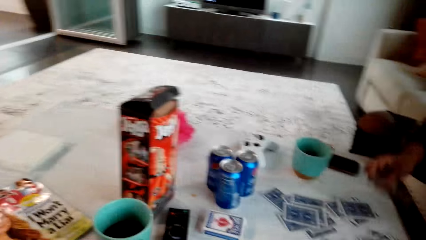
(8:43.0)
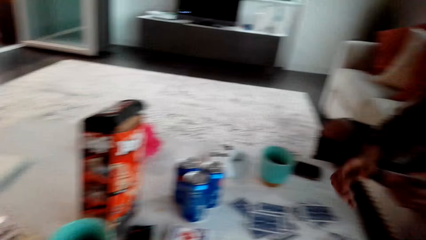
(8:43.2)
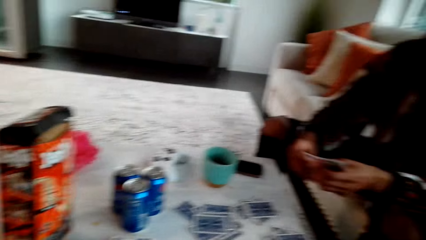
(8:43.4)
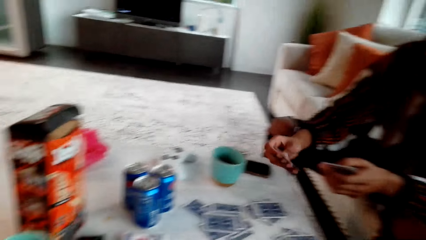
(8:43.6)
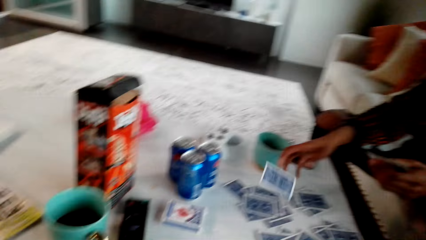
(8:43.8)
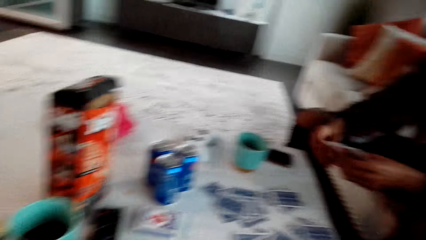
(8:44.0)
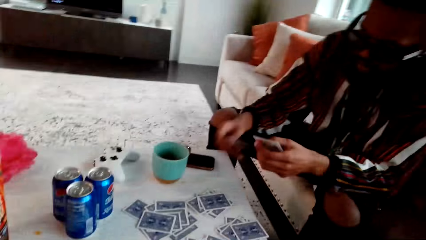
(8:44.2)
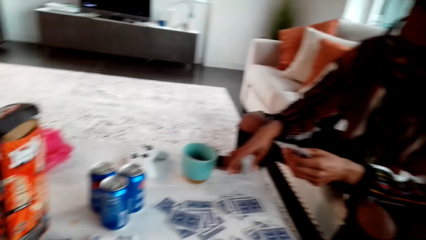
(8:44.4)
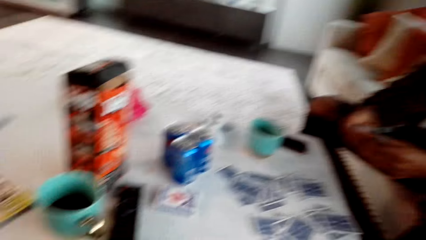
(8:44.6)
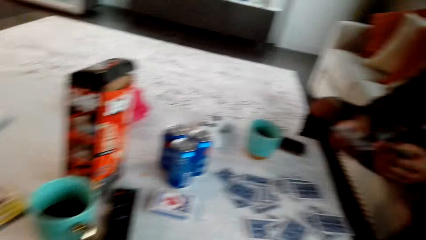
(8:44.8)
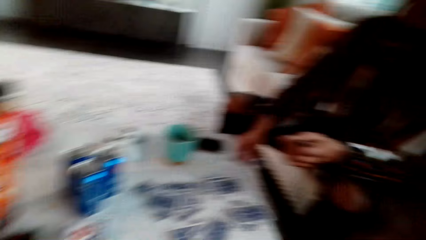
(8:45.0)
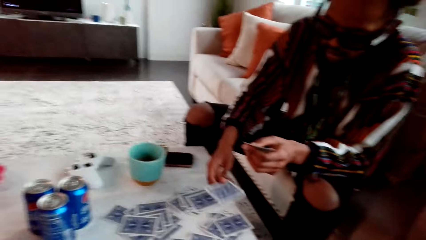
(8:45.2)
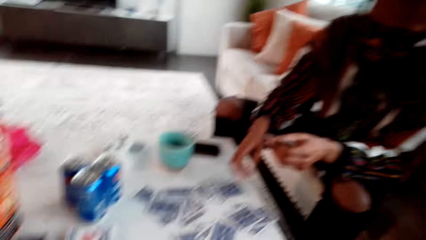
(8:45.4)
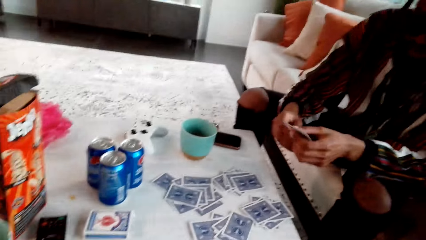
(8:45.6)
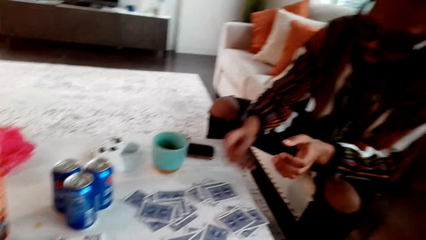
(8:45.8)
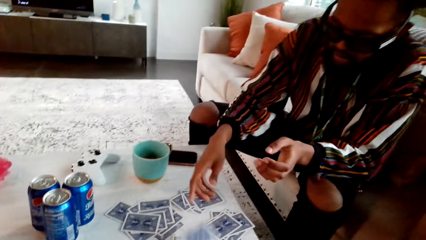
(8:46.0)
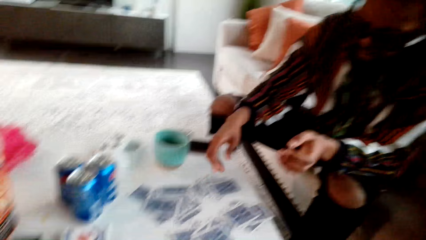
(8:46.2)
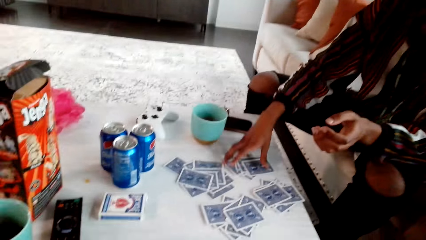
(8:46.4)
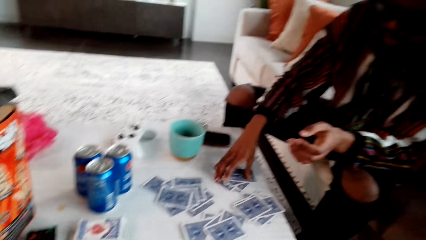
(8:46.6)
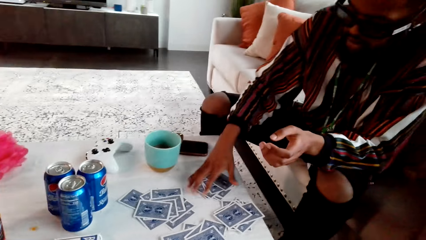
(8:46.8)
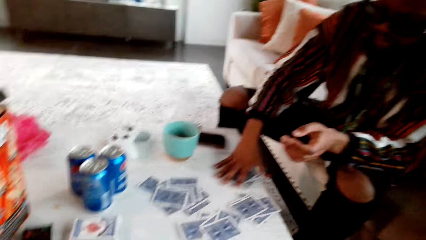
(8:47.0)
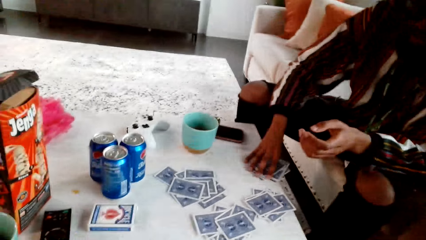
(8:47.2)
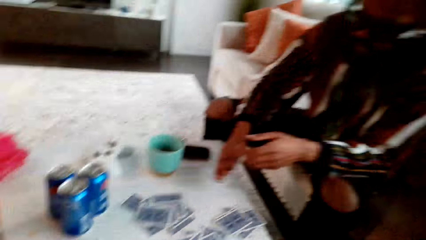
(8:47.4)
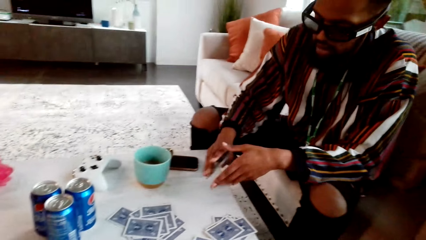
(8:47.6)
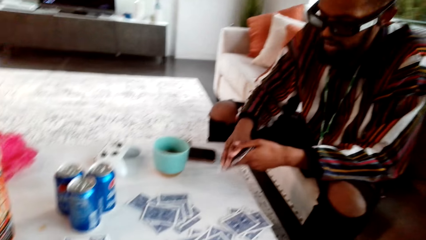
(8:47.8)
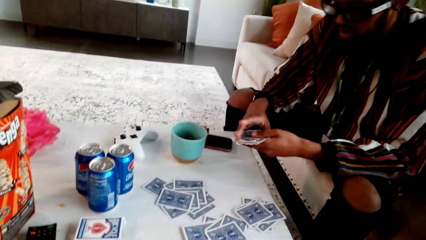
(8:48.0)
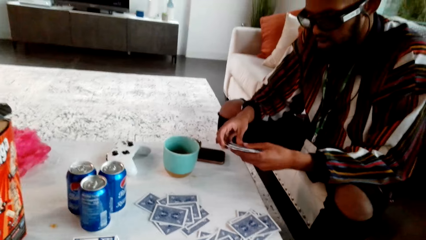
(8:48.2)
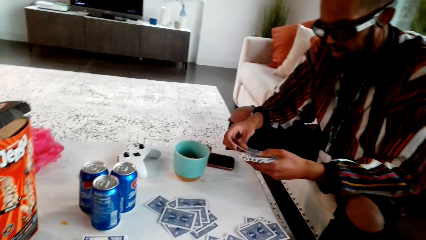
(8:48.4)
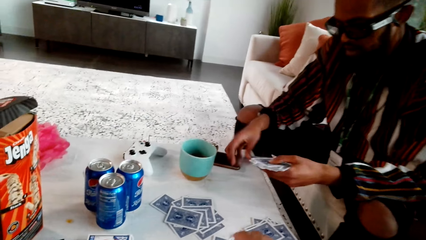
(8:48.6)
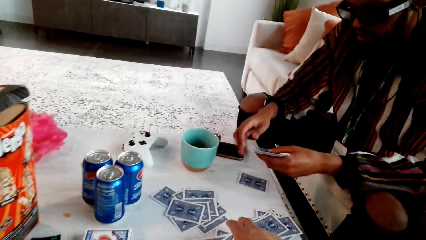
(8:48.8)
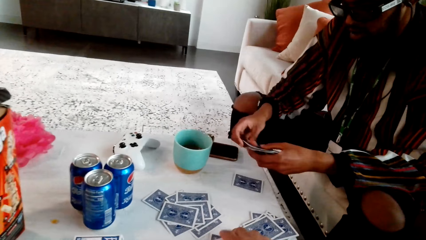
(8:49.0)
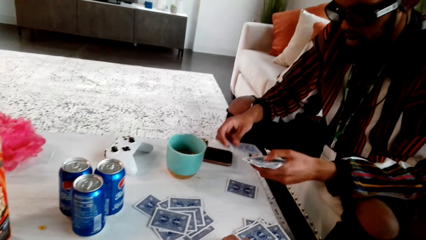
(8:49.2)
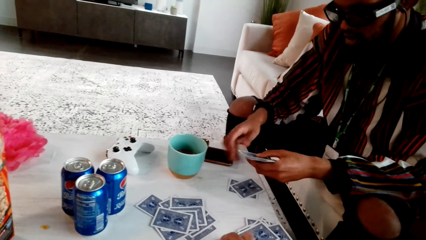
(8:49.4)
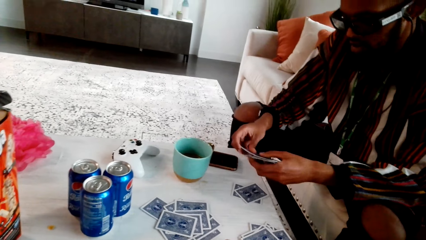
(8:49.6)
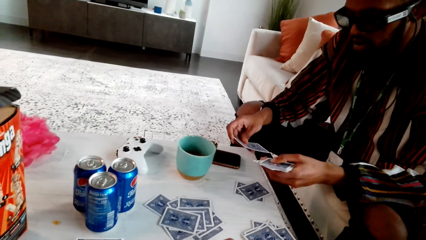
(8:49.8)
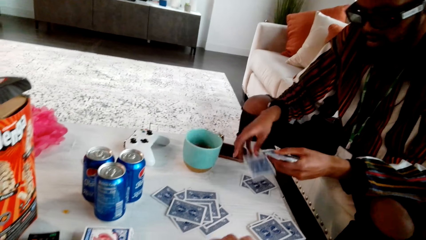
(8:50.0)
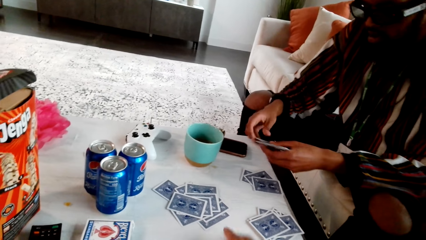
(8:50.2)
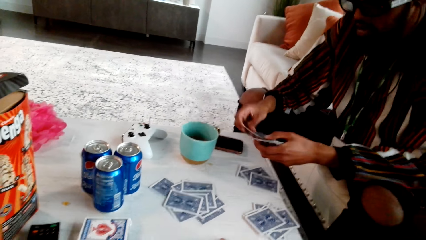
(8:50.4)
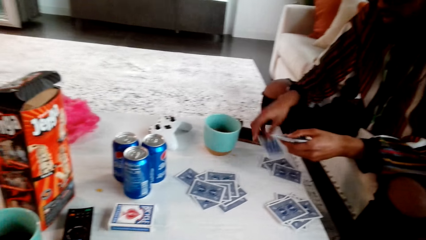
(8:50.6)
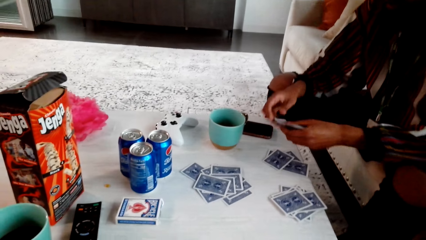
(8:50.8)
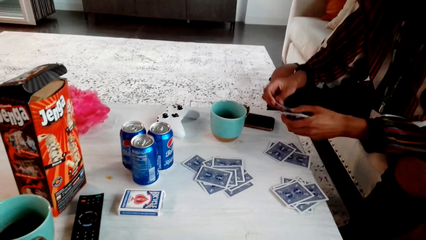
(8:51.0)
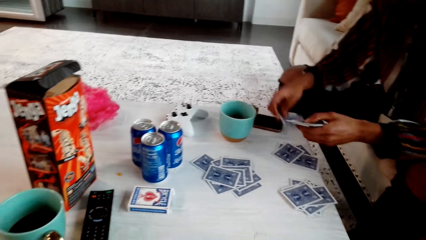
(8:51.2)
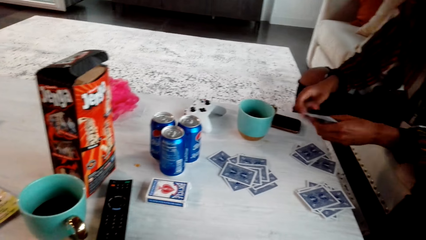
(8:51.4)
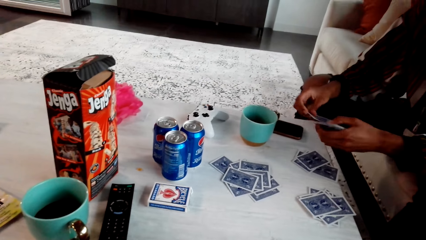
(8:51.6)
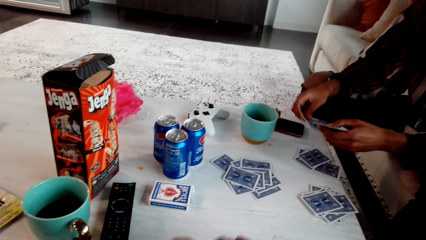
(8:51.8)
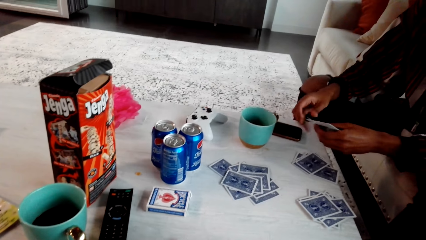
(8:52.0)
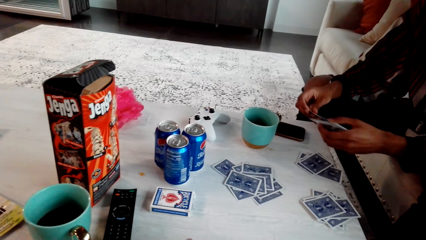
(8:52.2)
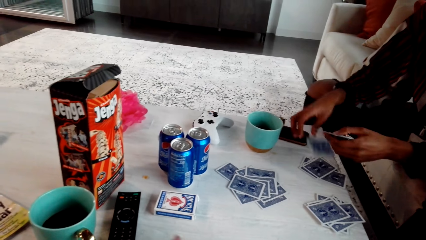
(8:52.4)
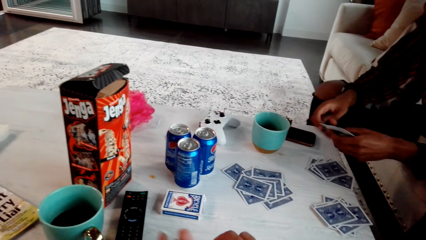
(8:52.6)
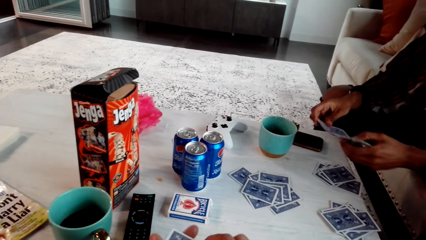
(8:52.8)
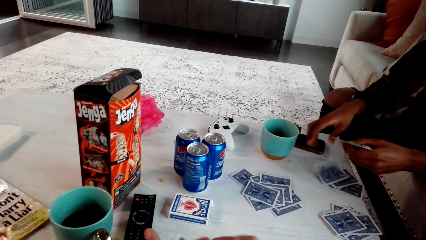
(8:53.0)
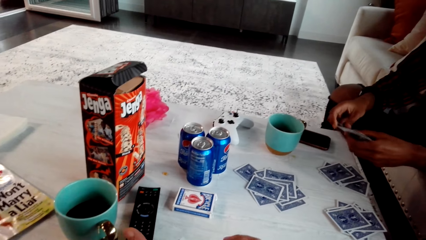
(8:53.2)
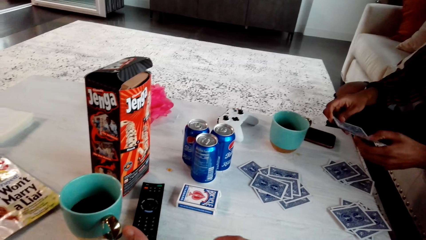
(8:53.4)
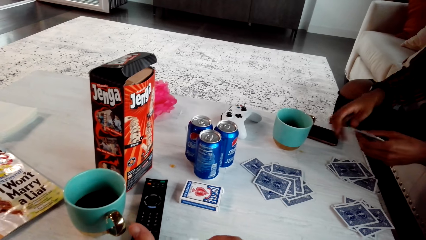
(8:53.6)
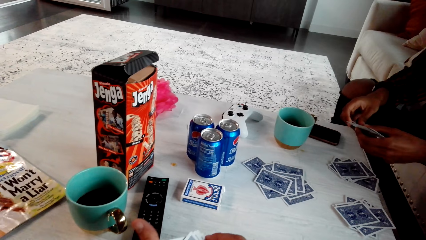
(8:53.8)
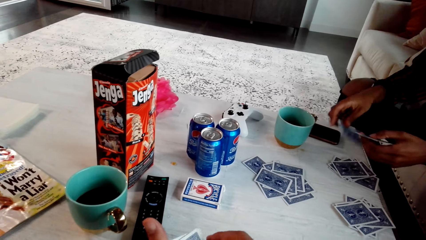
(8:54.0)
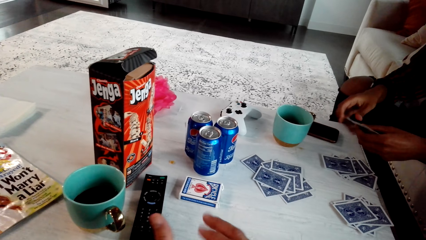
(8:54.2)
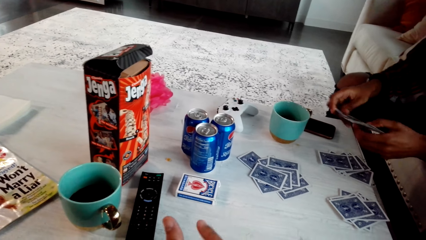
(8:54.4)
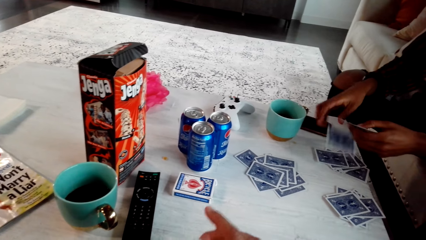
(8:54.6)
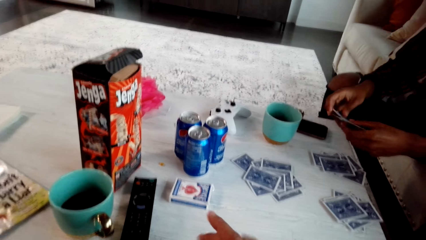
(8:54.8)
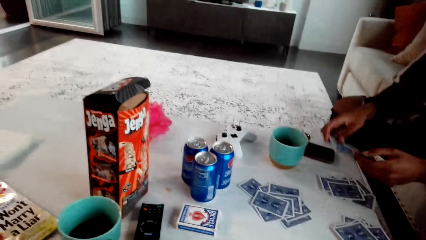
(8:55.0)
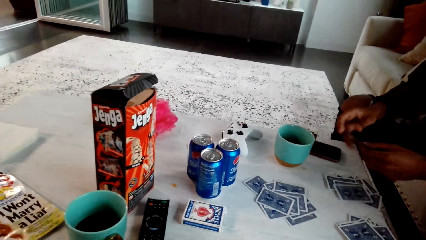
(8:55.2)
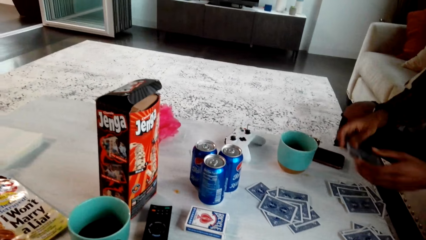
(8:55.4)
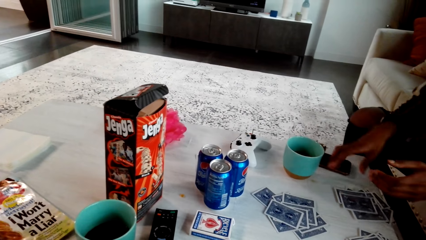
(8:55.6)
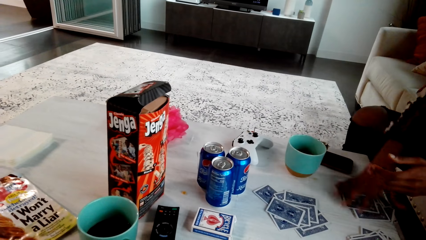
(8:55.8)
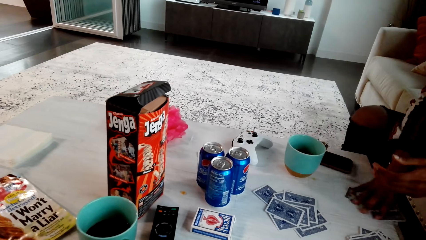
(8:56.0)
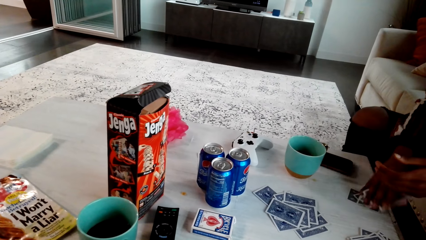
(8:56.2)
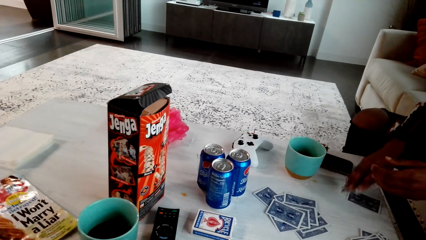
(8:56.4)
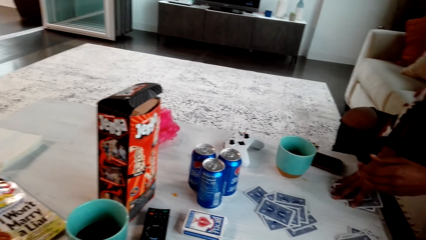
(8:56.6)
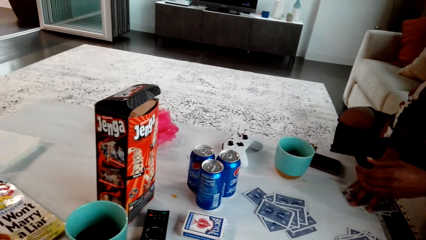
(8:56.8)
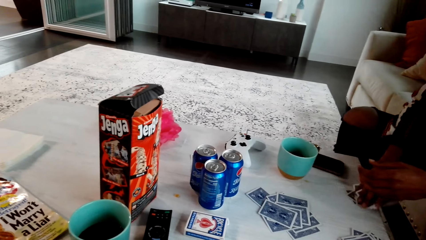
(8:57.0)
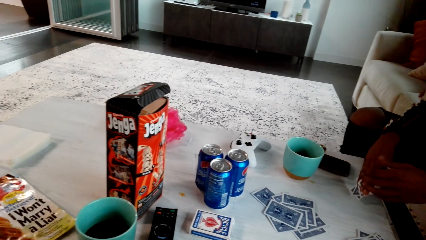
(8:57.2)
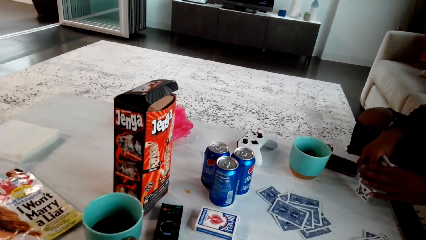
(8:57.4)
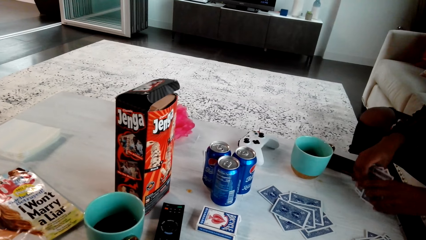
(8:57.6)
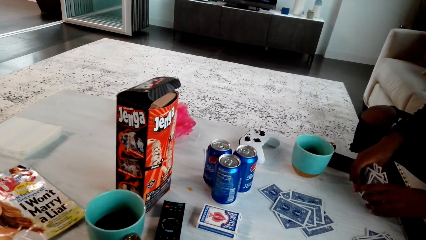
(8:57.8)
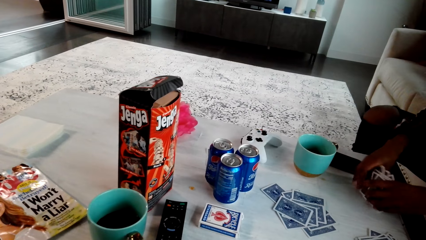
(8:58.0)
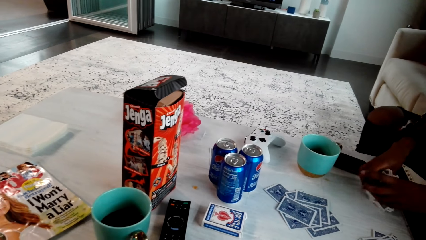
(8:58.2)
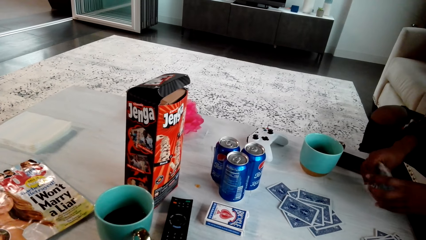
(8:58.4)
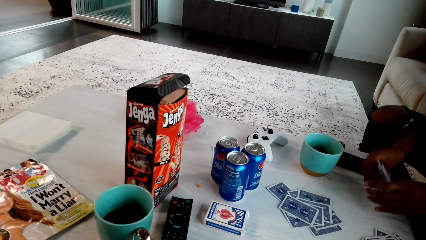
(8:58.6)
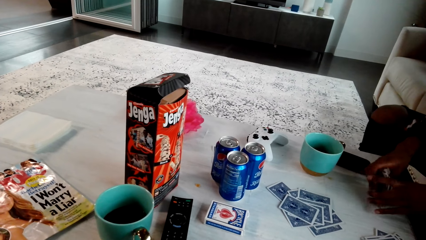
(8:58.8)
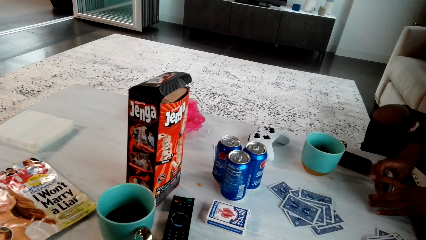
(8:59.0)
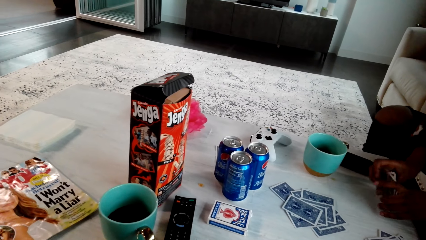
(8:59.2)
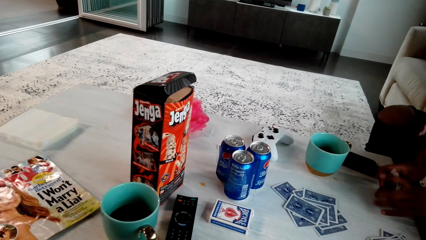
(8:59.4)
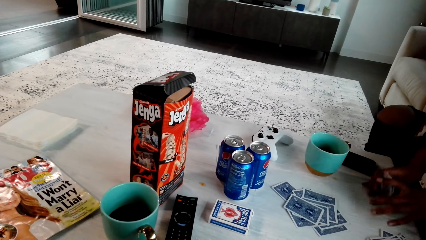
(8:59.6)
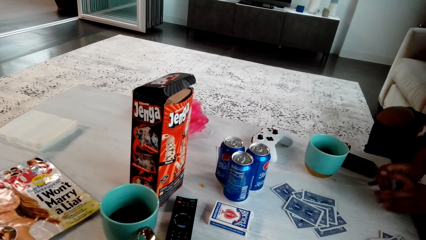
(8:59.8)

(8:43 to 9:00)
A man drops another playing card on the table repeatedly. The man picks playing cards from the table, and counts the cards. The man drops another playing card on the table. The camera wearer picks cards from the table. The man drops another playing card on the table repeatedly. The man picks playing cards from the table, and arranges the playing cards.
